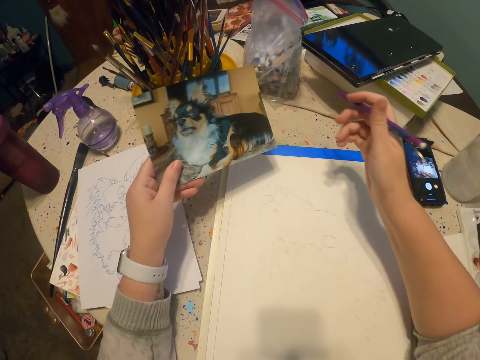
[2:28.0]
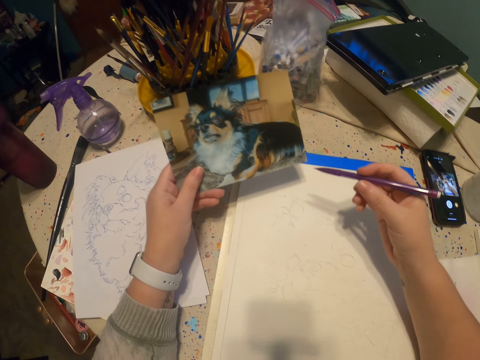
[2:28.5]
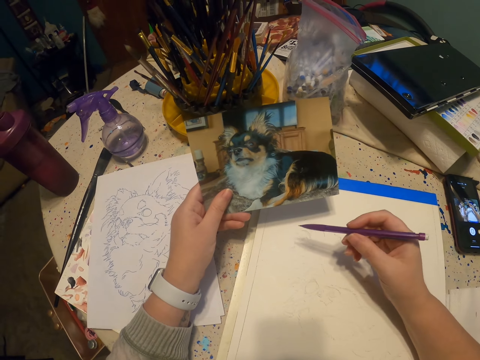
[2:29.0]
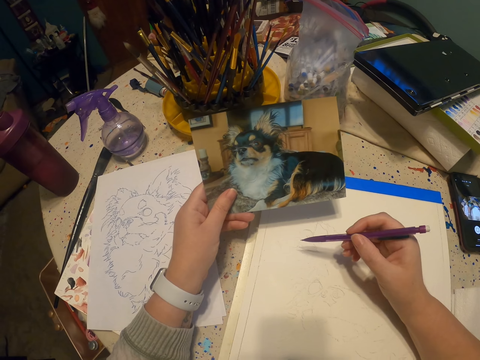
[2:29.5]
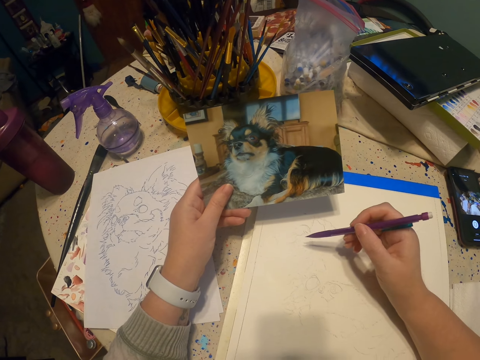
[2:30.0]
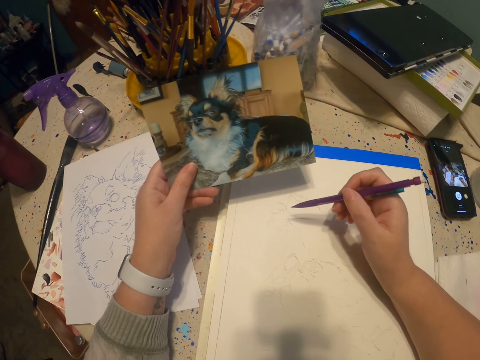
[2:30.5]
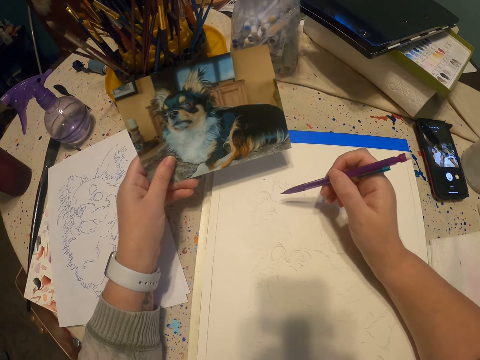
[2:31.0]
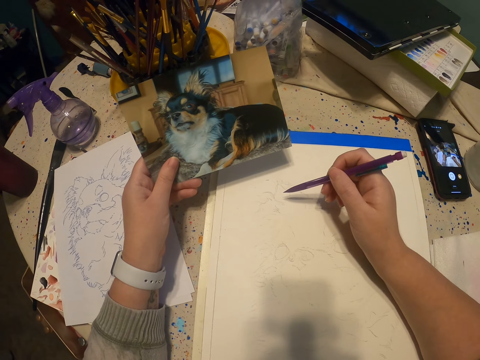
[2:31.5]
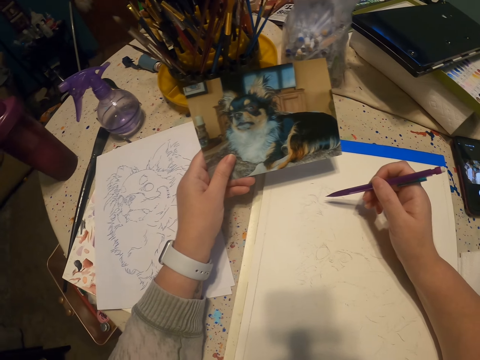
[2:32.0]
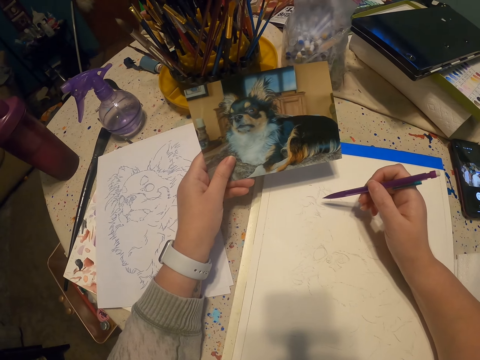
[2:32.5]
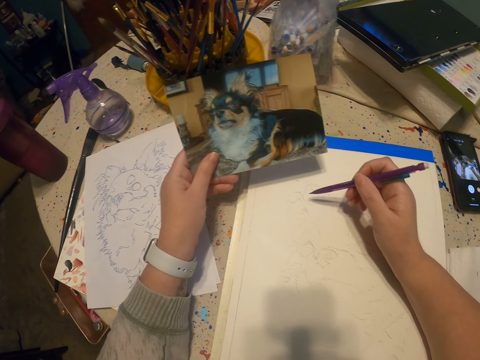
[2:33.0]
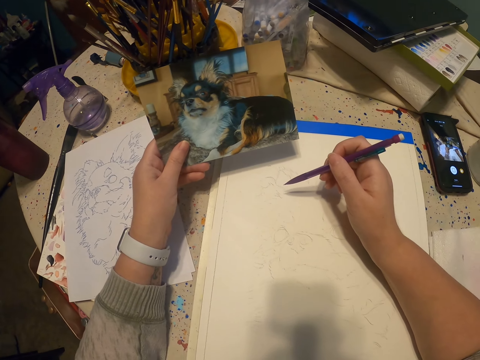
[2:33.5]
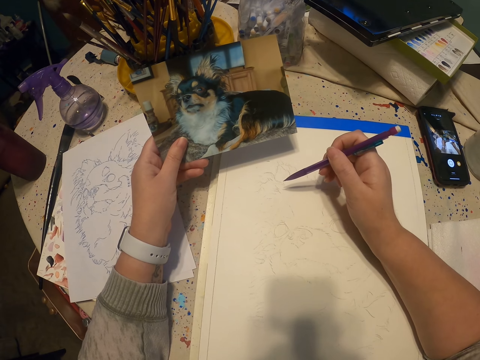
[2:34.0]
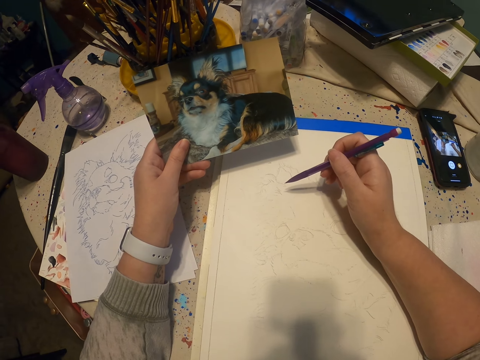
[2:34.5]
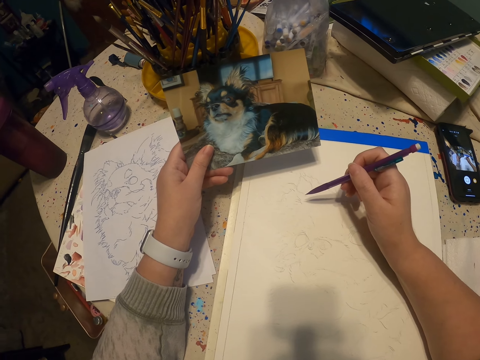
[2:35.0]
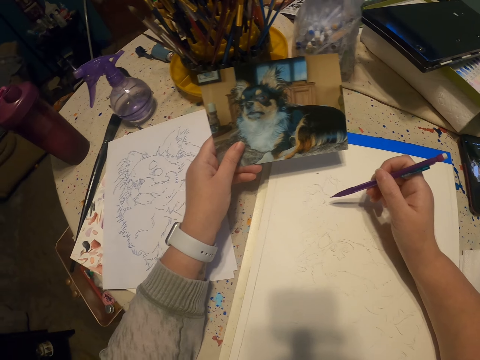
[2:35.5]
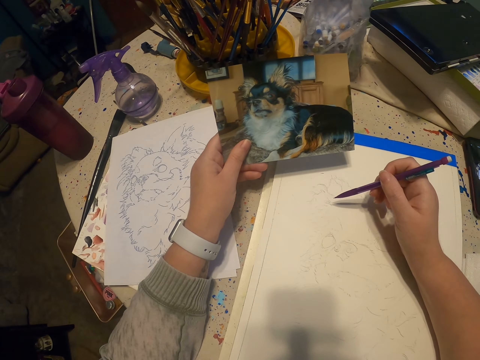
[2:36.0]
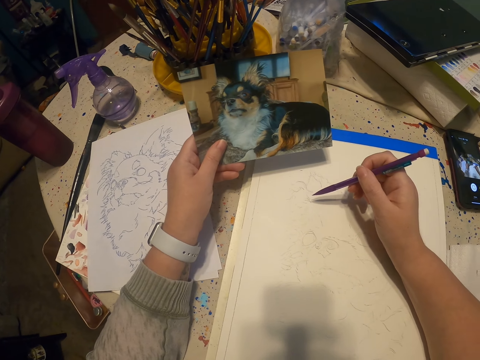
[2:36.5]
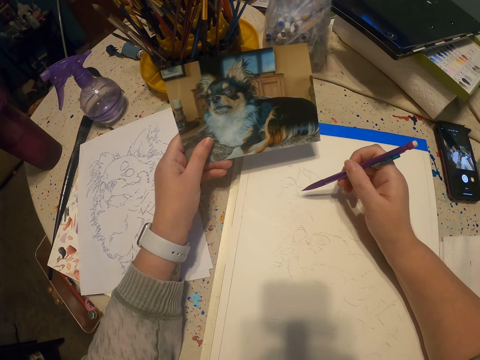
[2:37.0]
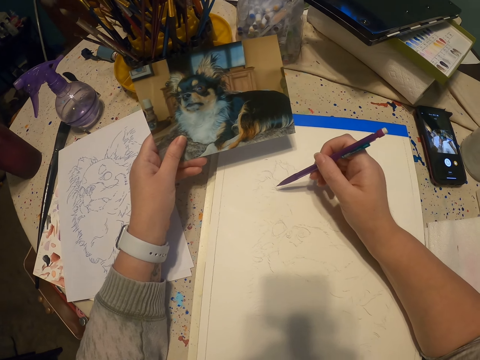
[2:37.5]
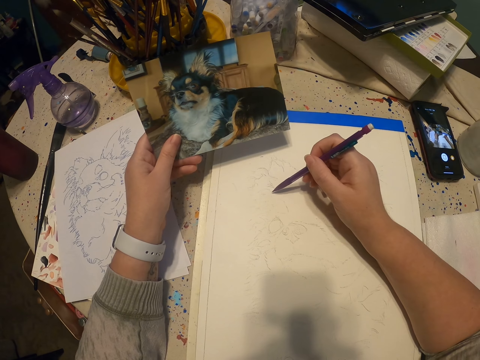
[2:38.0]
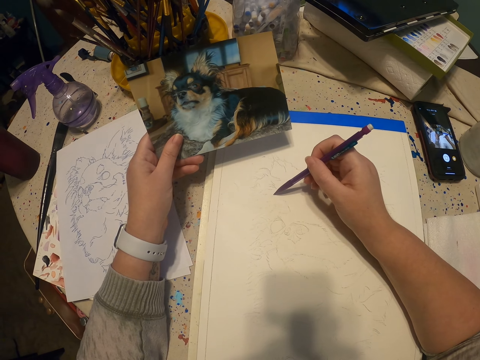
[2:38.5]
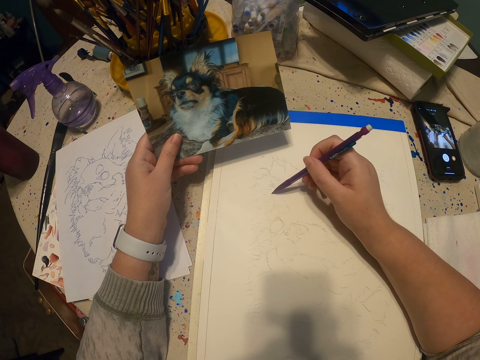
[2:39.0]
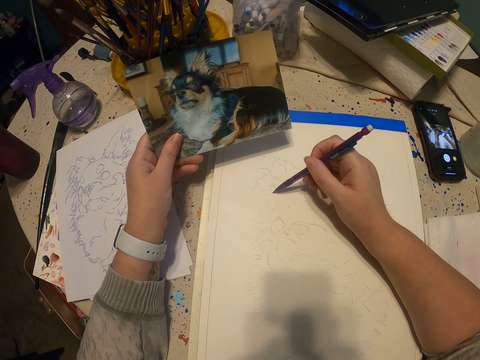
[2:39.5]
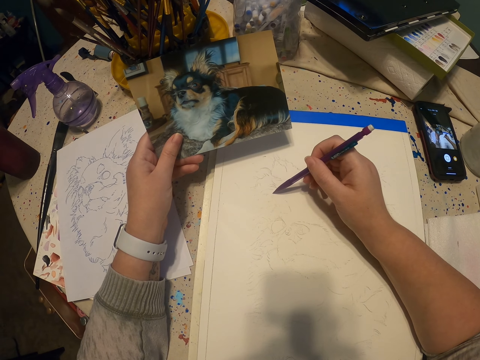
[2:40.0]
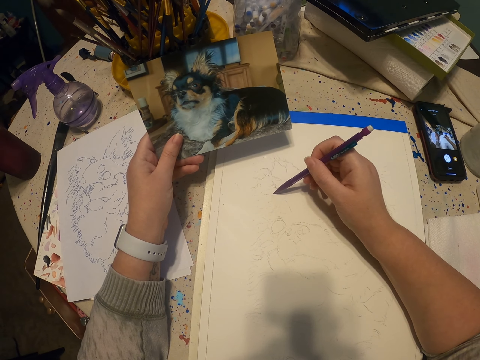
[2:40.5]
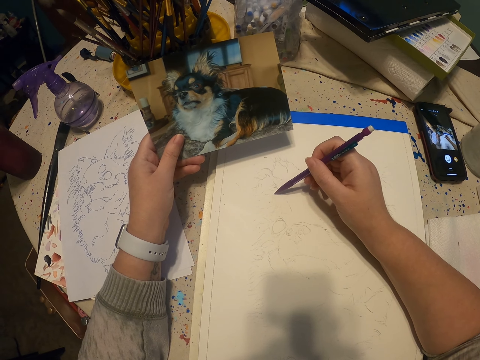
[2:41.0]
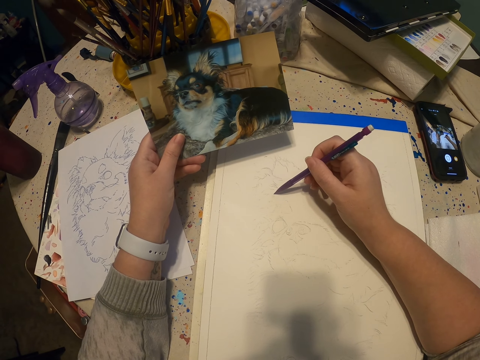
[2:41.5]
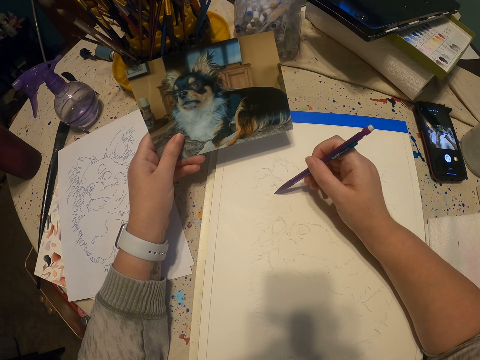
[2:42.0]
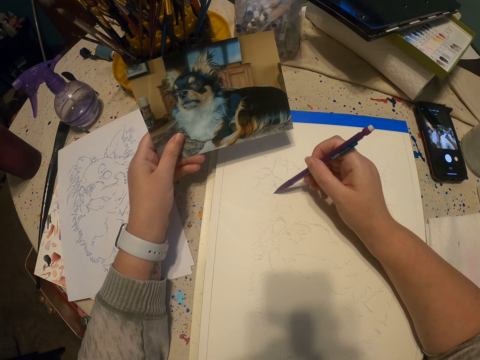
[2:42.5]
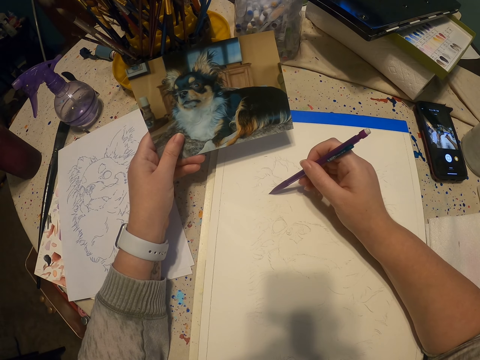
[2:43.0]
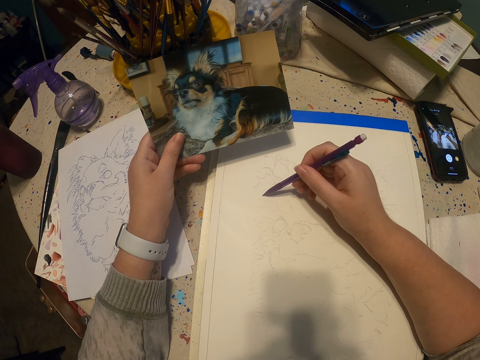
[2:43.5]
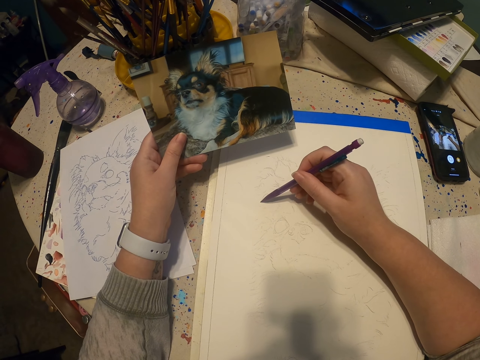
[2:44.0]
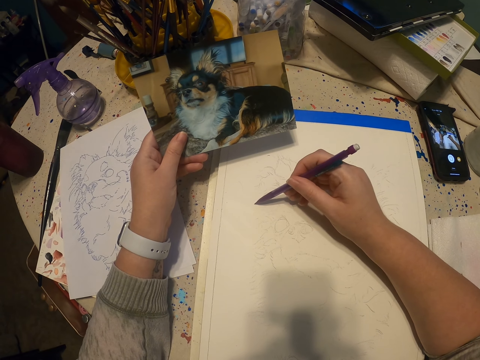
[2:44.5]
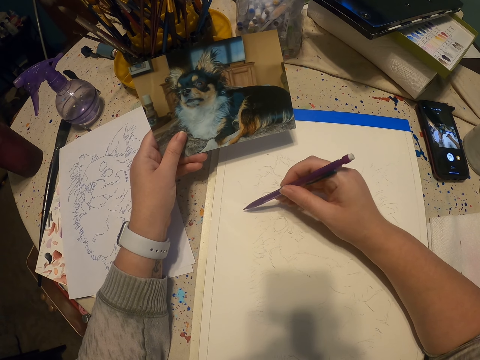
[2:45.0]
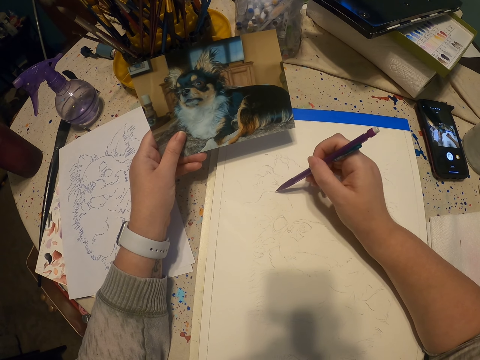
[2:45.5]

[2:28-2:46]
The camera wearer holds a portrait with hands. They stare at the portrait. They draw a sketch on a drawing book with a pencil.

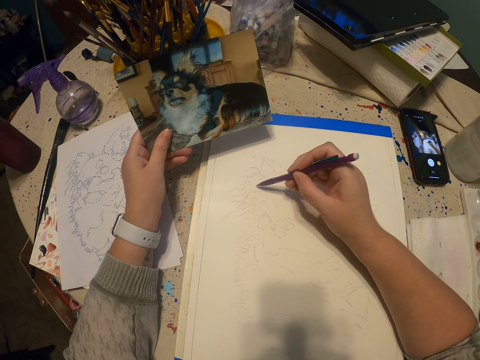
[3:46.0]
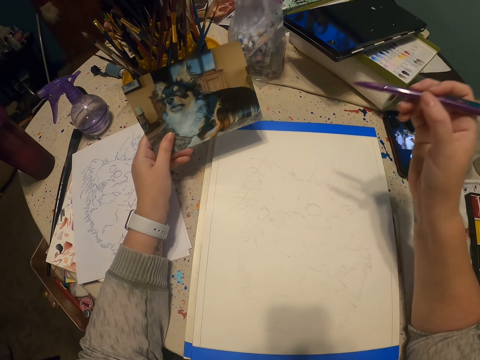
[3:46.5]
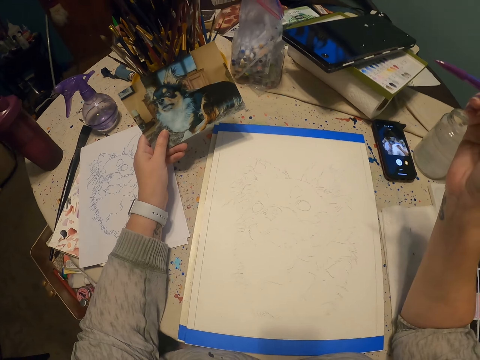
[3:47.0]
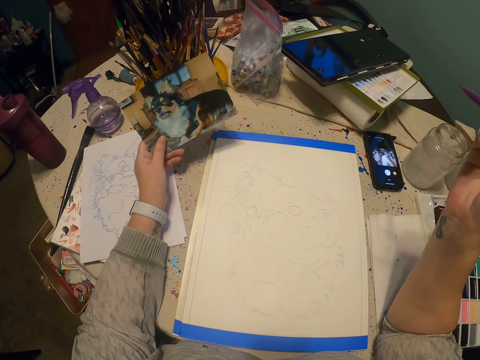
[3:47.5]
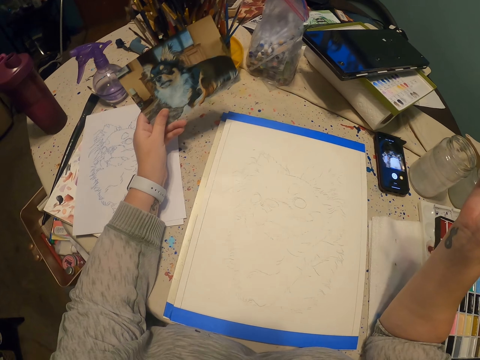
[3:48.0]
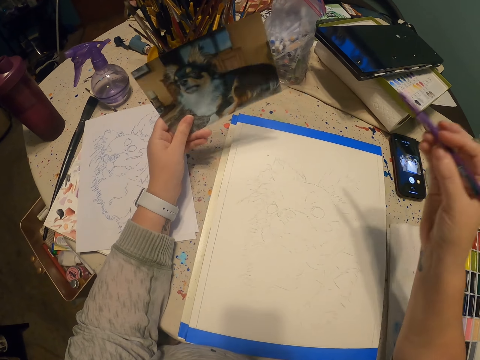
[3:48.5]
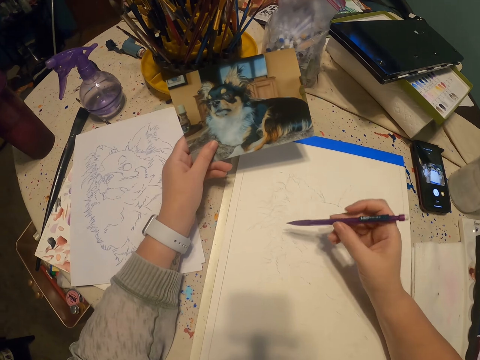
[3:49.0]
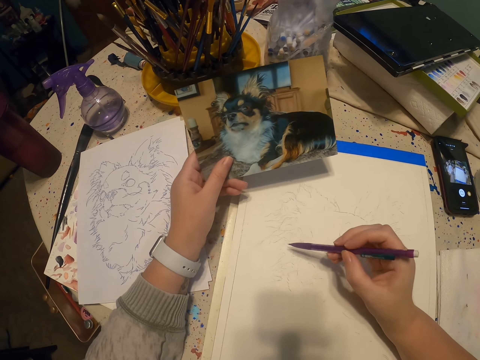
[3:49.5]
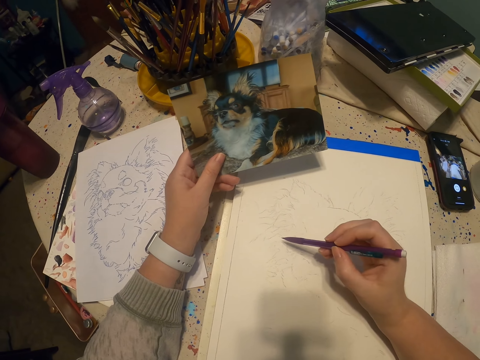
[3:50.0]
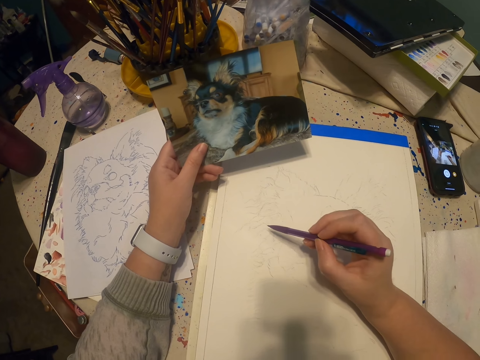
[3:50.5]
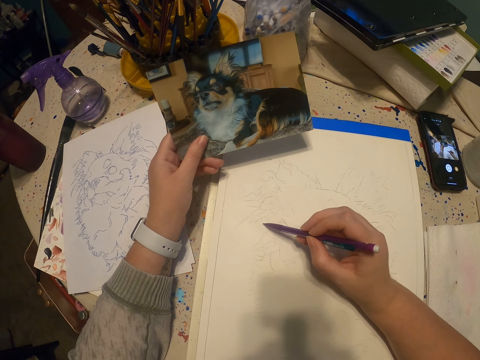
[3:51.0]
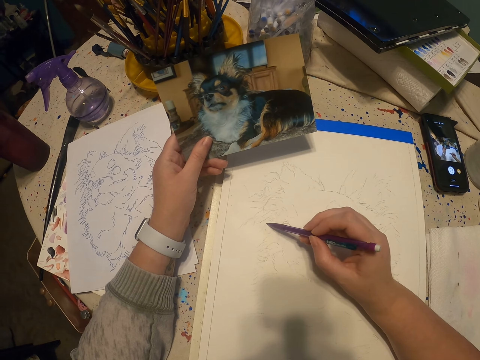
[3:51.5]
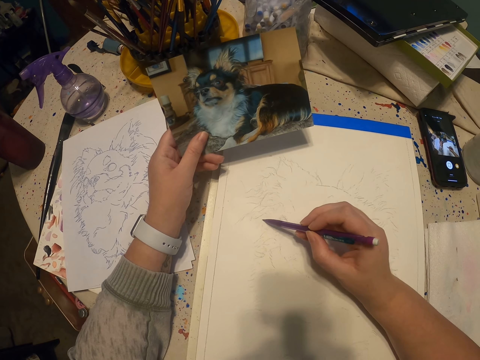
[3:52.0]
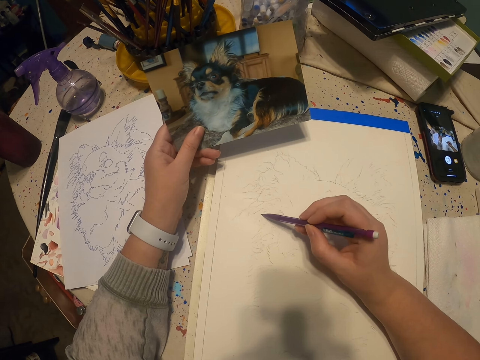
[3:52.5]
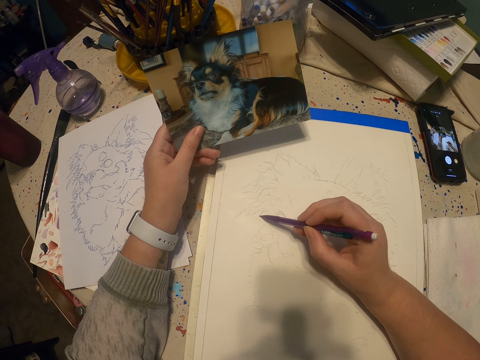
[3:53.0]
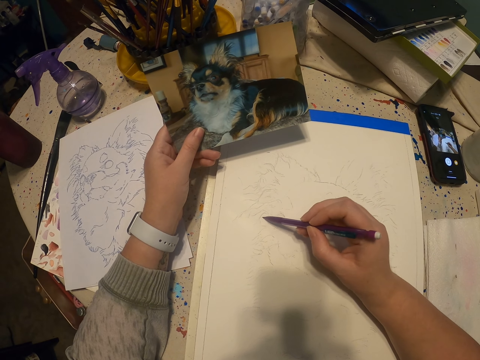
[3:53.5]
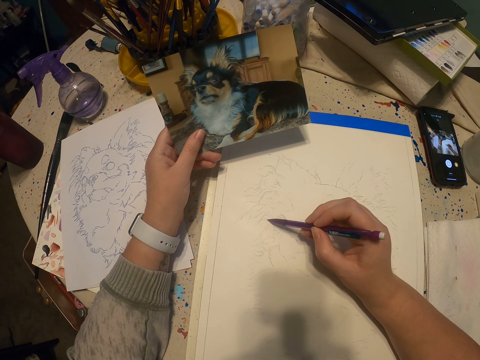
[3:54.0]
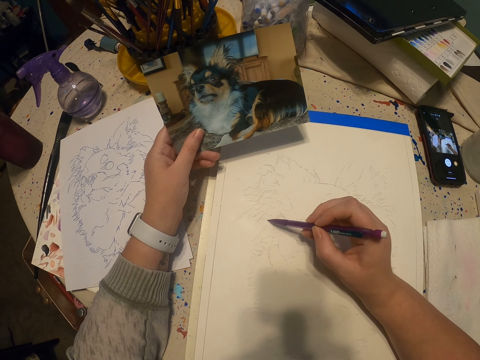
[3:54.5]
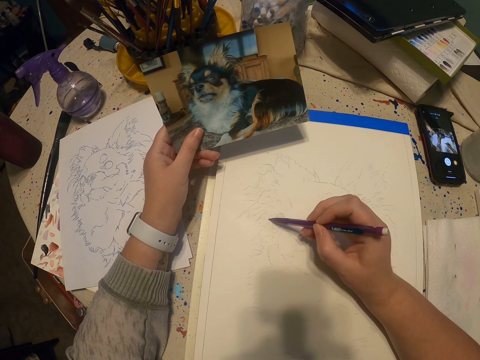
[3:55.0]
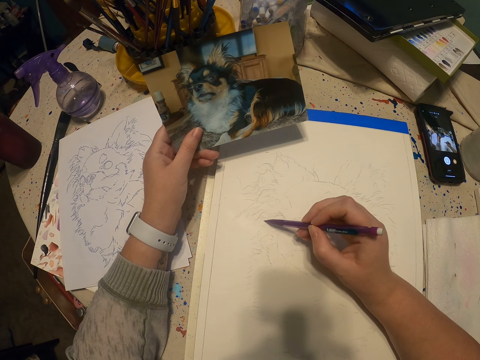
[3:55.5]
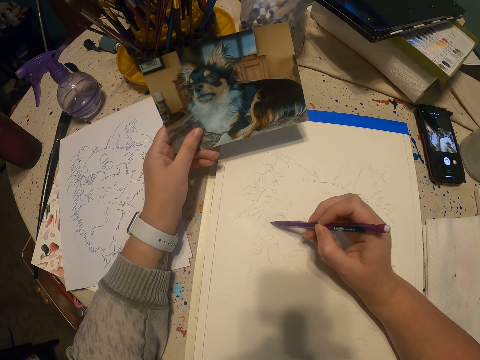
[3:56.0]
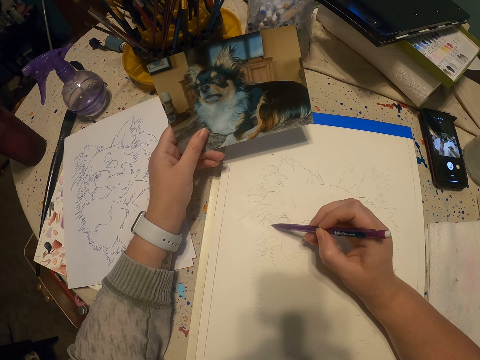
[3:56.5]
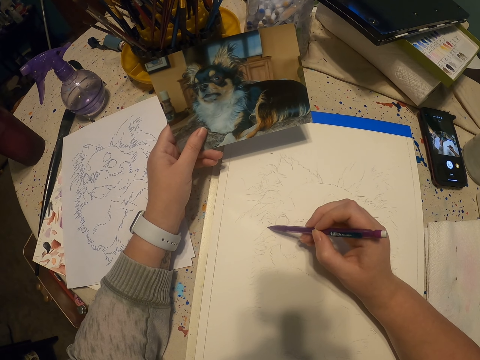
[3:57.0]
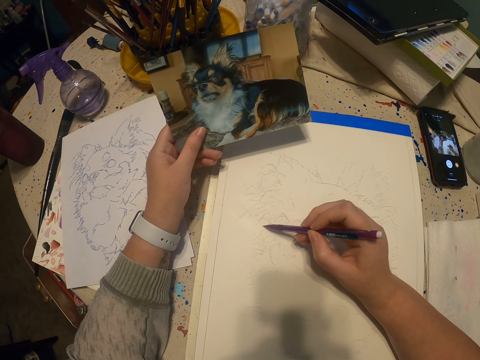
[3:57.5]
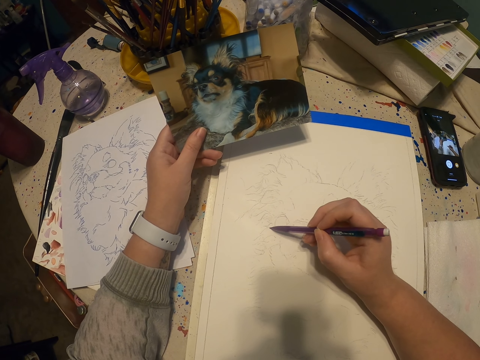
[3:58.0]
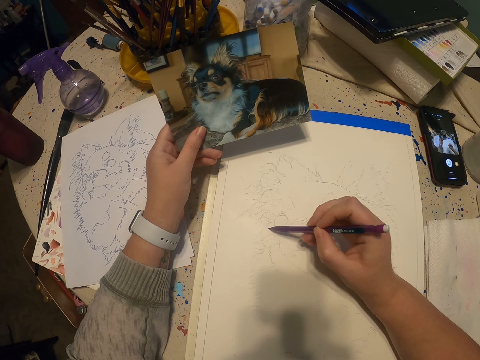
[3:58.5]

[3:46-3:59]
The camera wearer moves a hand. They draw a sketch on a drawing book with a pencil.
